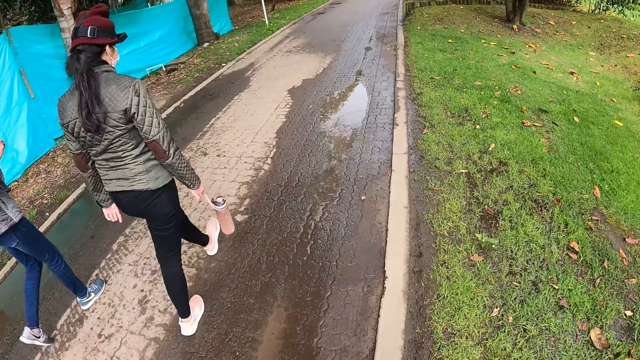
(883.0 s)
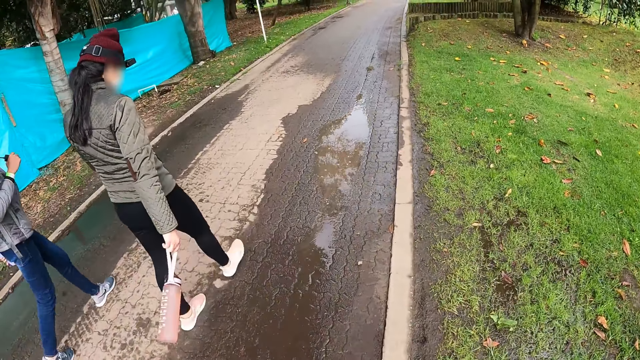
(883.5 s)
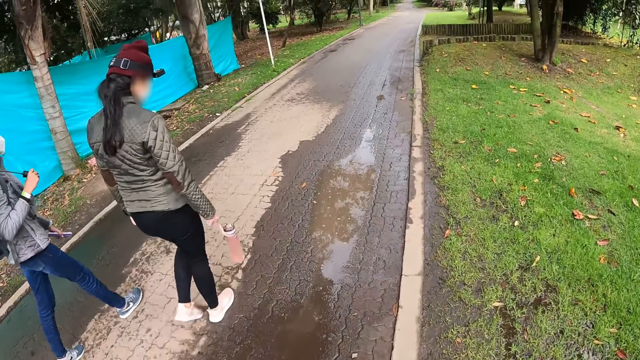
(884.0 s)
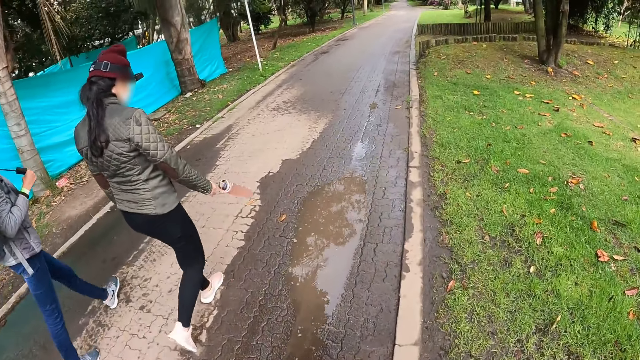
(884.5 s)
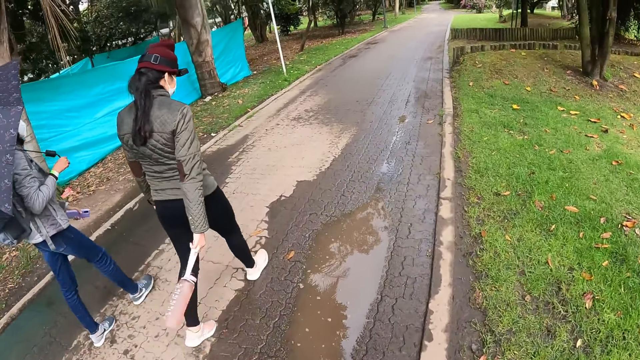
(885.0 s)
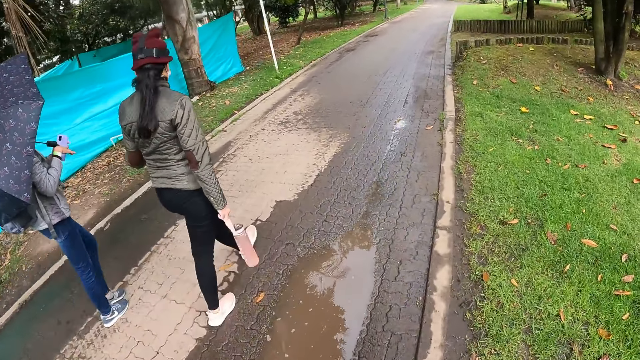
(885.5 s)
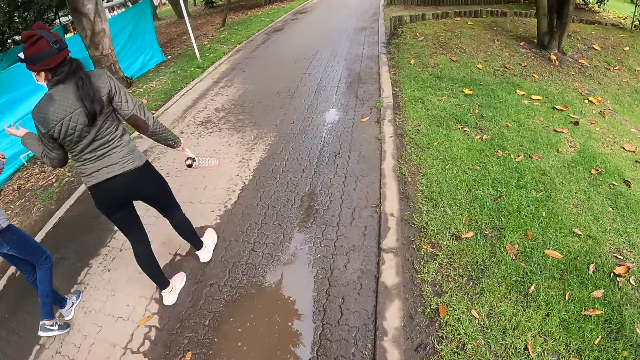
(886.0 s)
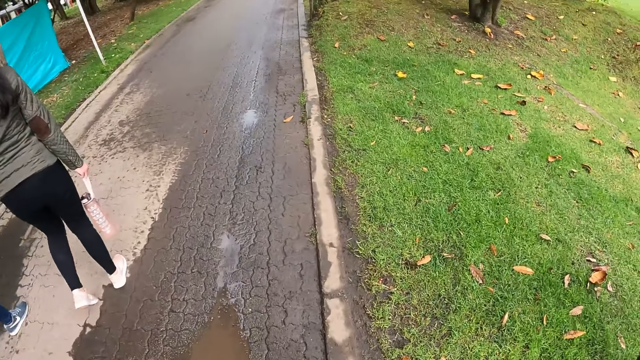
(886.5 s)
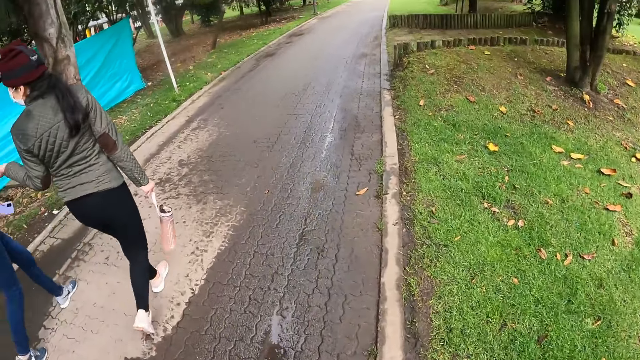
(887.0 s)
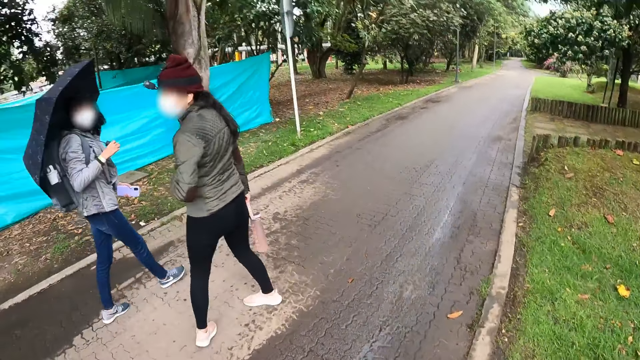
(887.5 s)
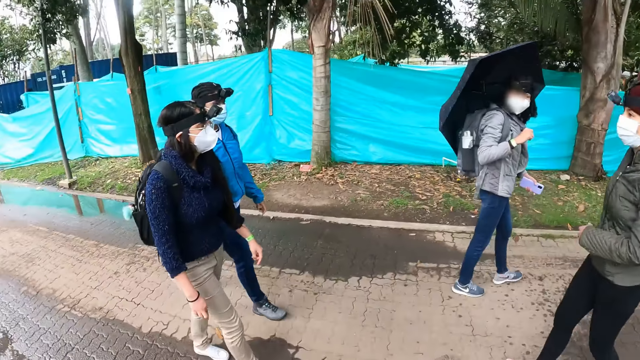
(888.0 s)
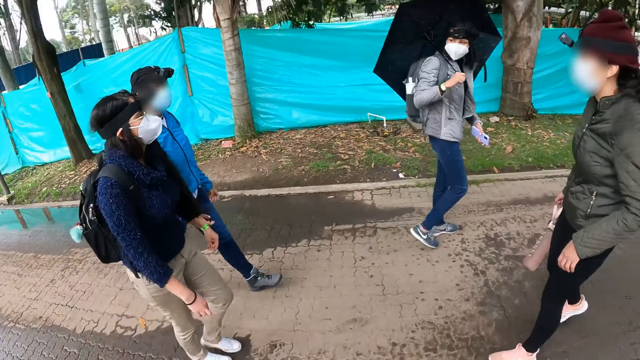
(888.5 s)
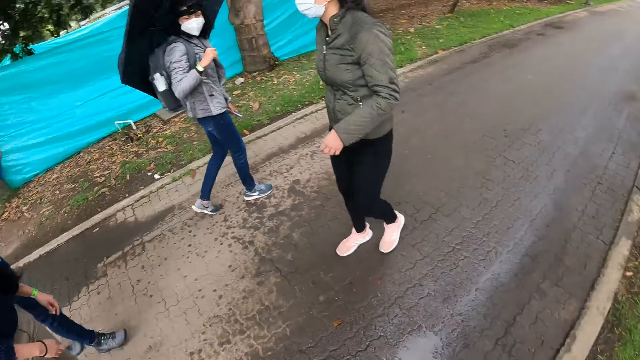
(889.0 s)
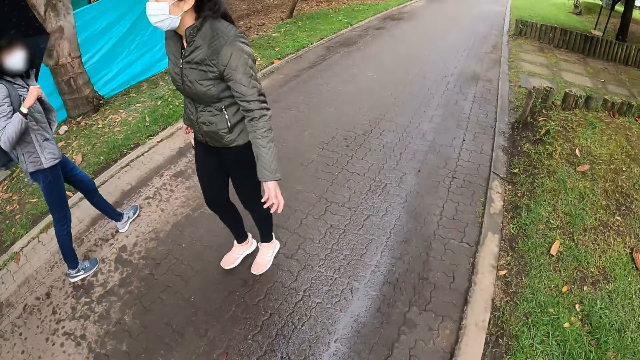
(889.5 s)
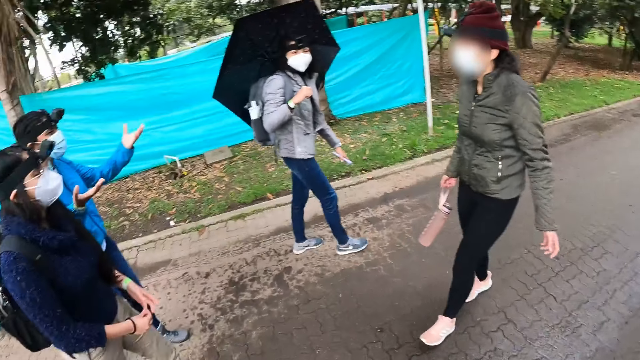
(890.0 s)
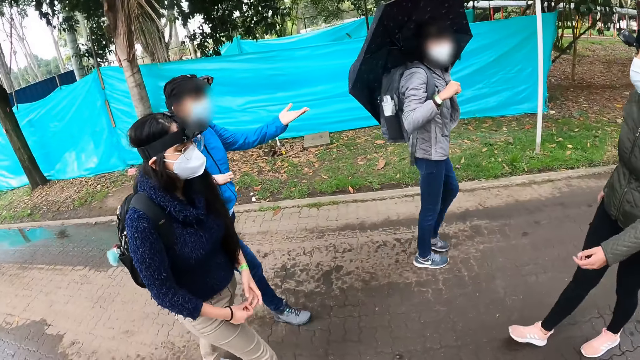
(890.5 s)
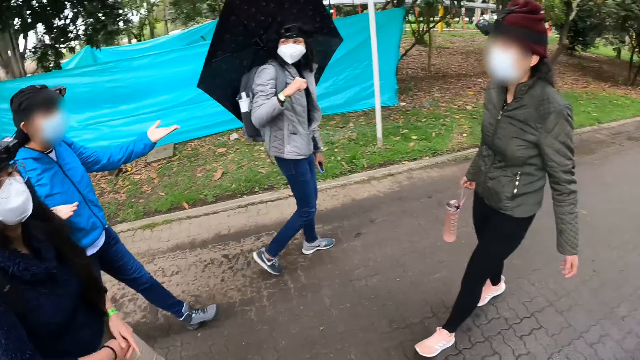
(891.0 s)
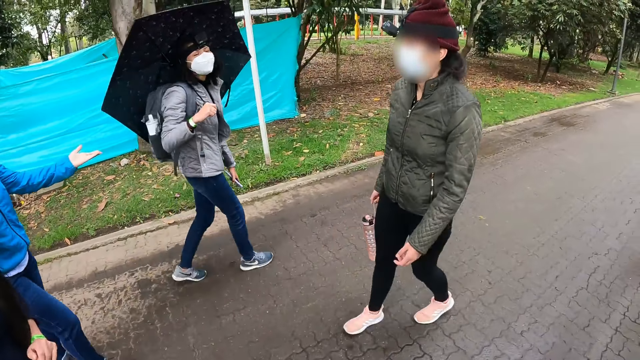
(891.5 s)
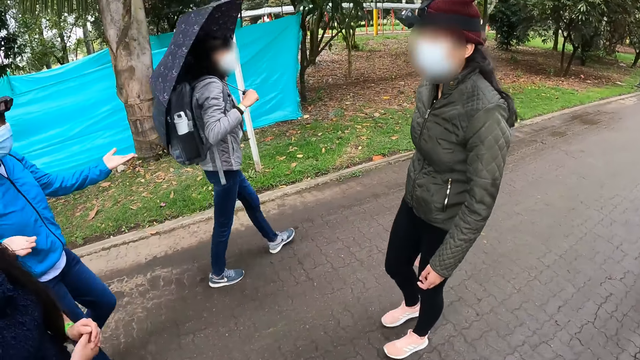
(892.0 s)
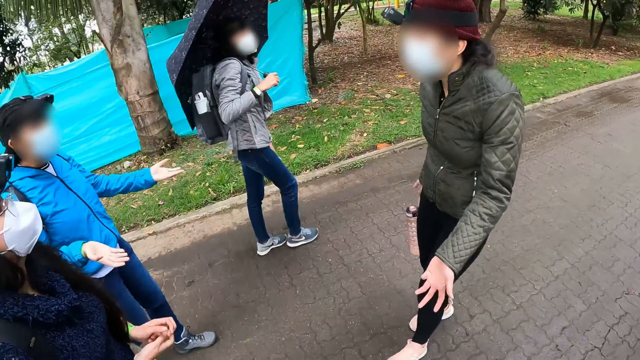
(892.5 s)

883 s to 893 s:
A woman gestures out. The woman interacts with the camera wearer and others. The woman walks on the reverse side.

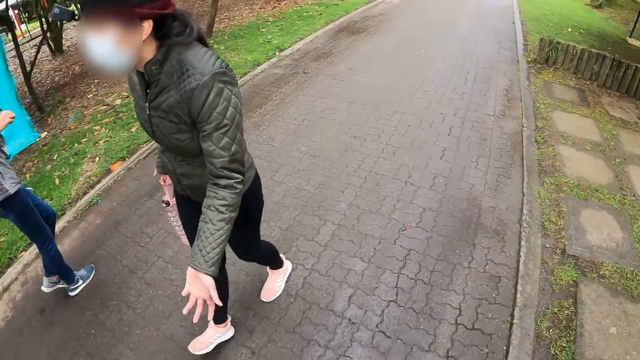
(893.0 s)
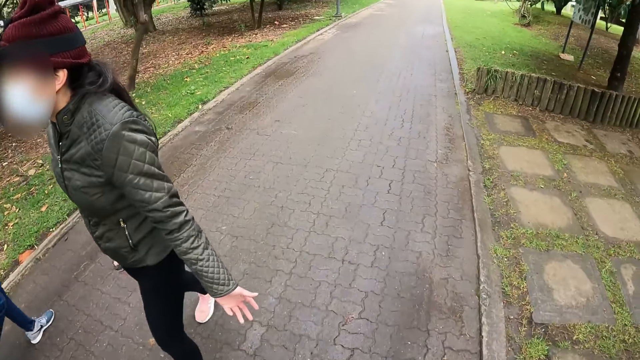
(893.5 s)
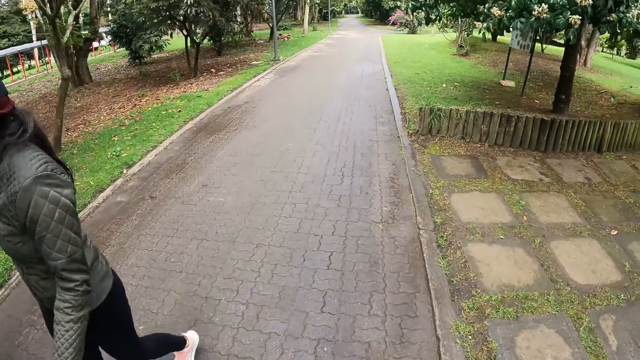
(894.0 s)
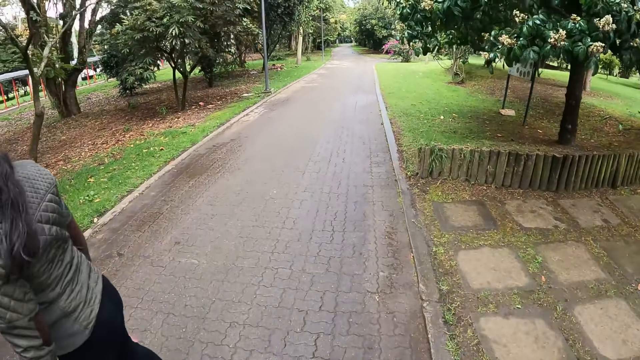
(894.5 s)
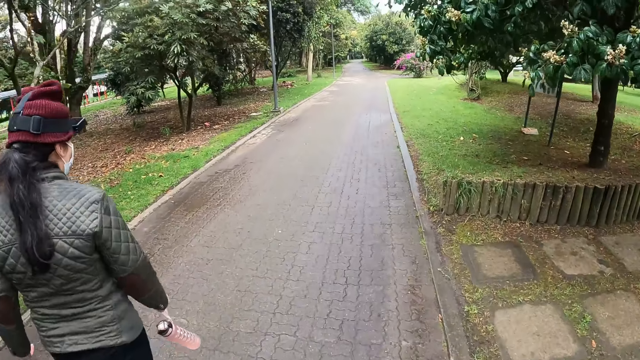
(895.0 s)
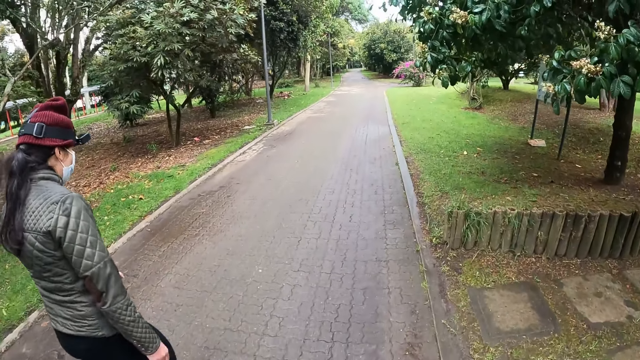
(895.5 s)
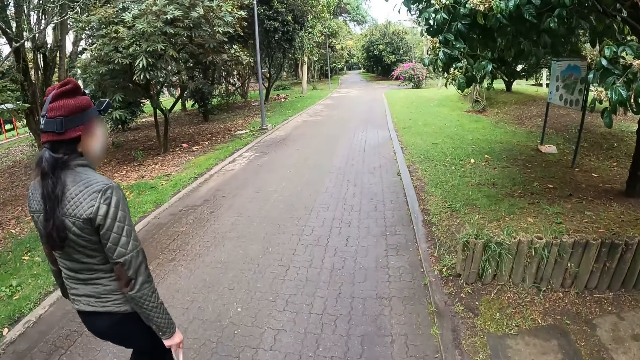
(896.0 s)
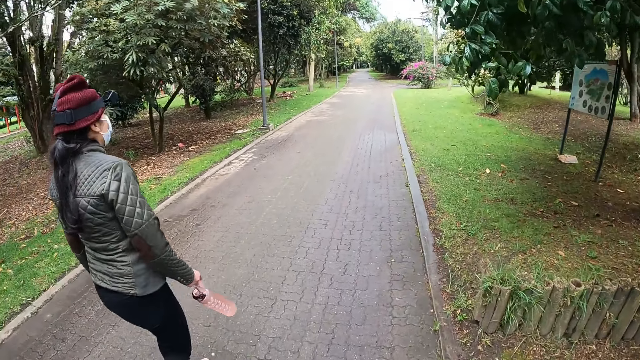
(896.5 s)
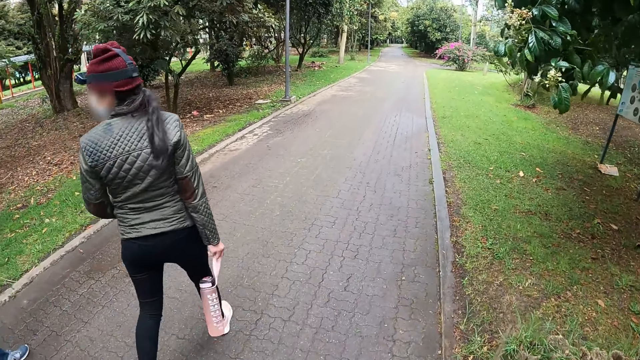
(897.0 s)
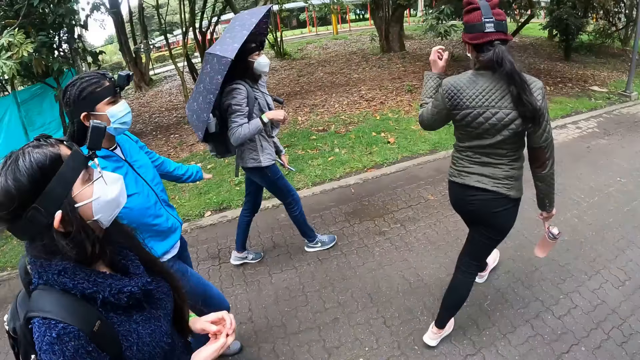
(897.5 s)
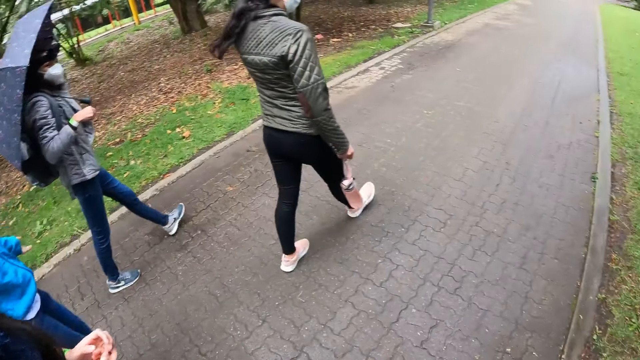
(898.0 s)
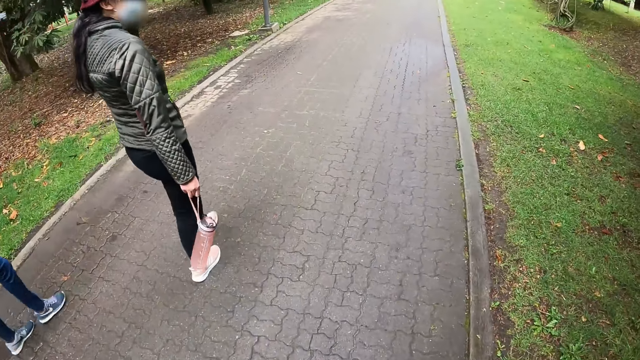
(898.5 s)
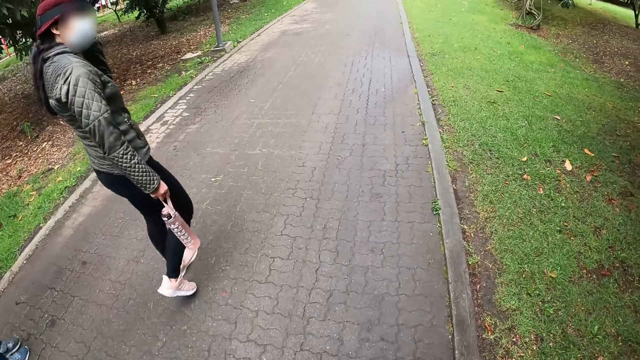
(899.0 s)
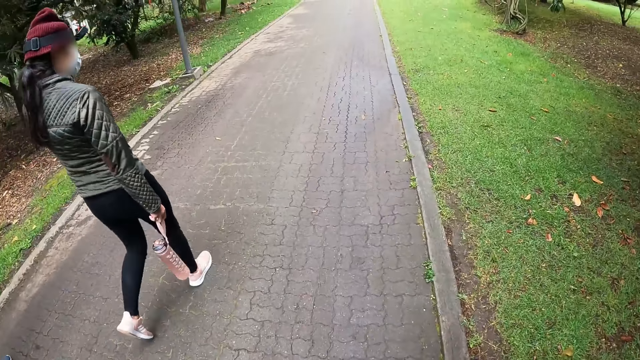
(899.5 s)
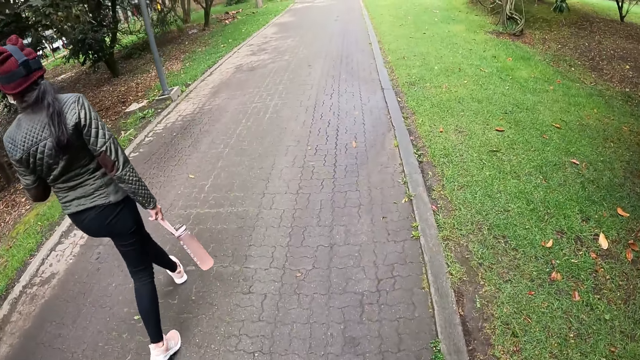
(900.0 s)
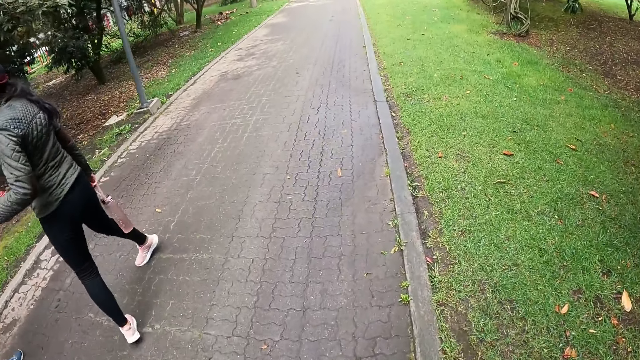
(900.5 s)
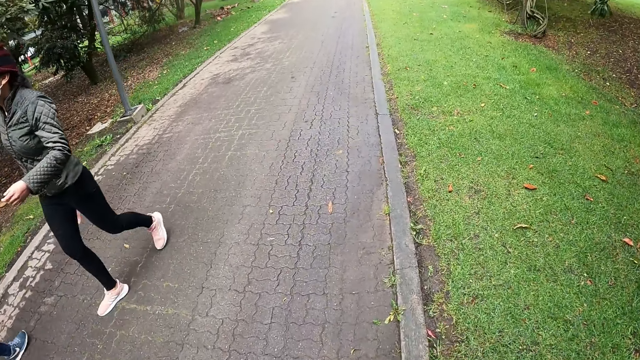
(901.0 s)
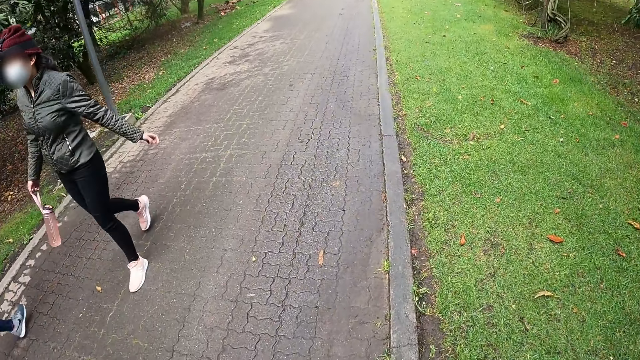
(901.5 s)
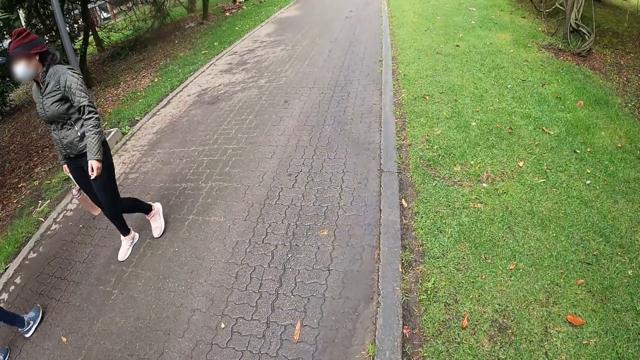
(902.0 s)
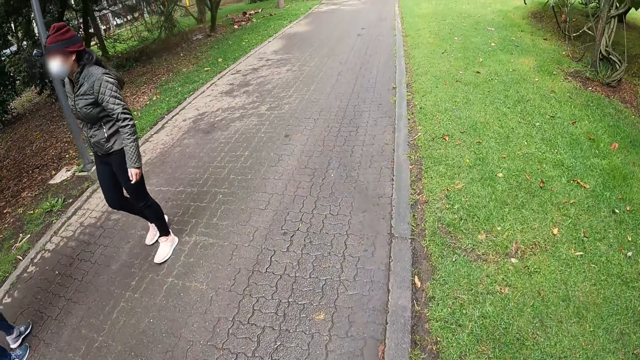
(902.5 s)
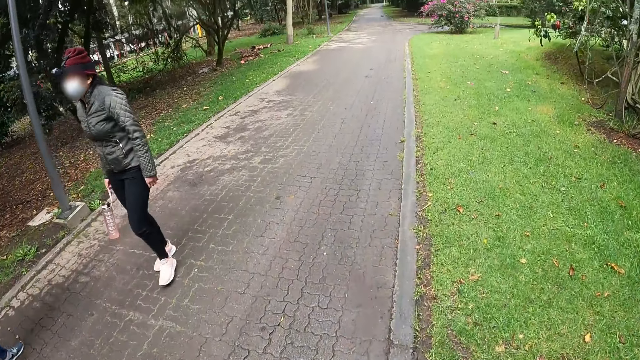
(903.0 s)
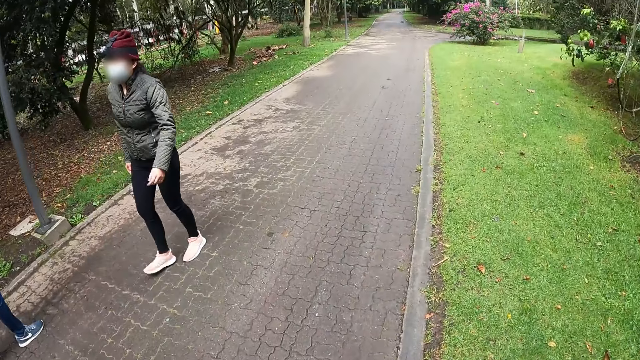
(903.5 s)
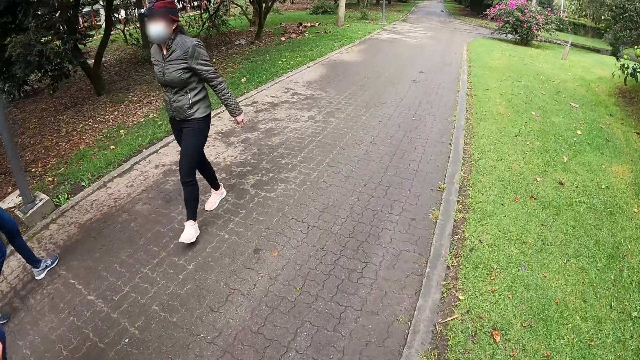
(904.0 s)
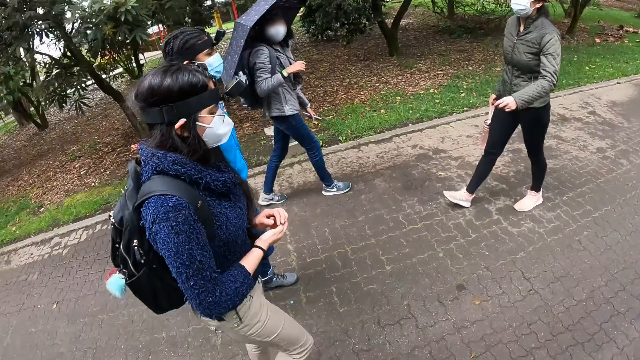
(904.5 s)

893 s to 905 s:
The camera wearer walks on the road alongside the group of people. The woman adjusts her hair with her left hand. The woman turns around. The woman interacts with the camera wearer and others. The woman walks backwards.
